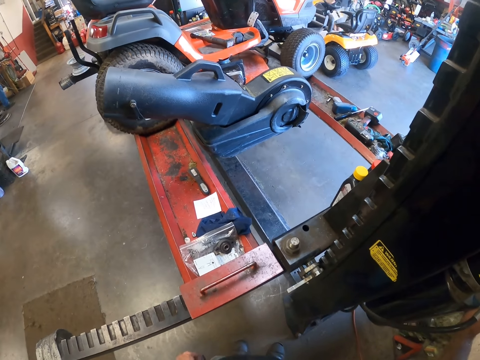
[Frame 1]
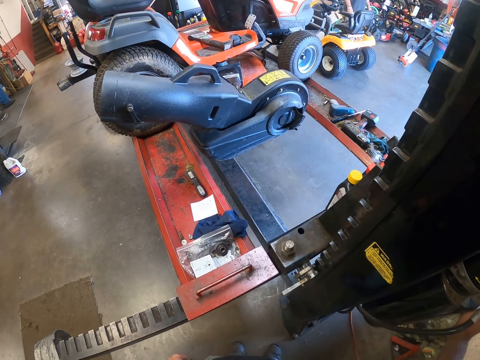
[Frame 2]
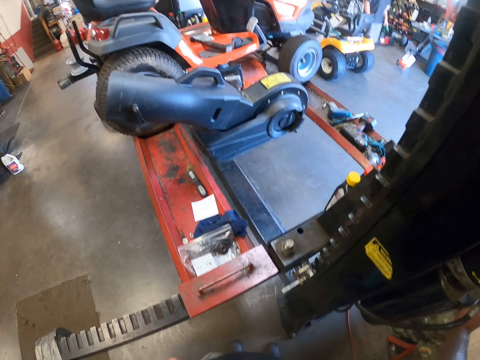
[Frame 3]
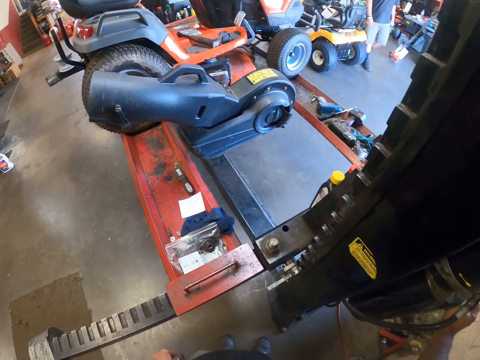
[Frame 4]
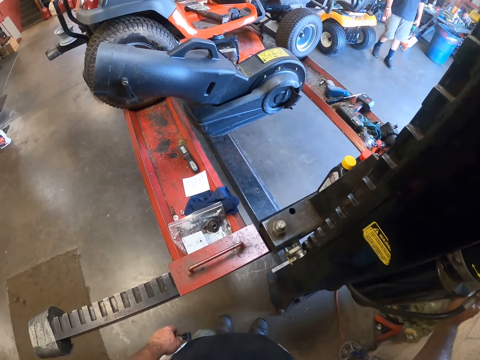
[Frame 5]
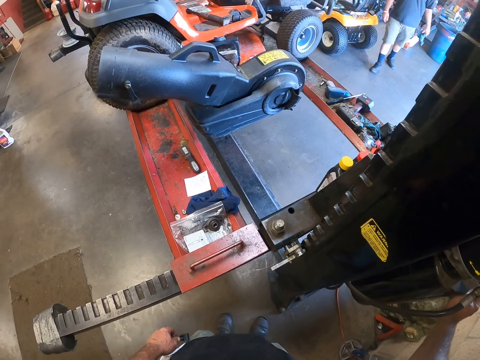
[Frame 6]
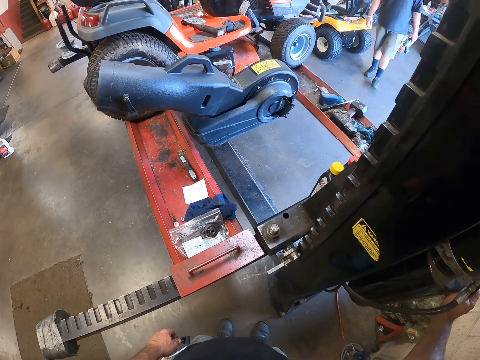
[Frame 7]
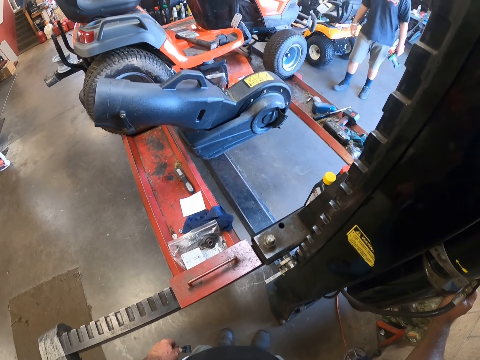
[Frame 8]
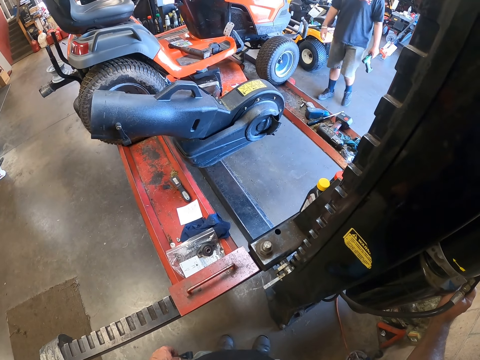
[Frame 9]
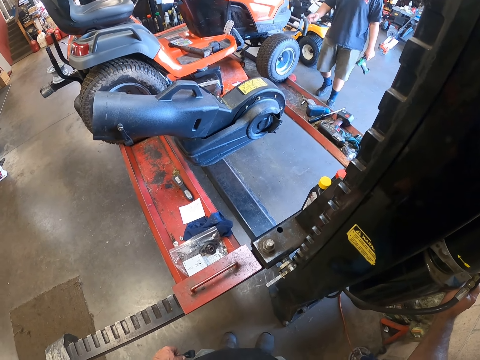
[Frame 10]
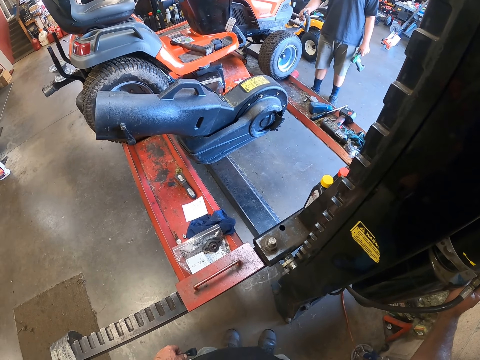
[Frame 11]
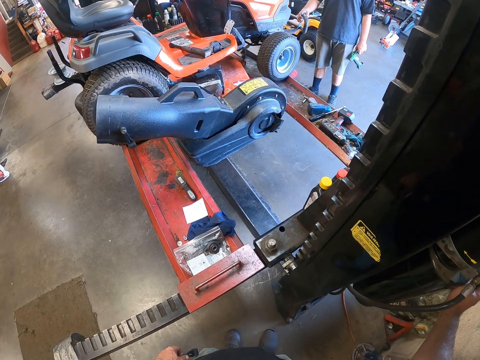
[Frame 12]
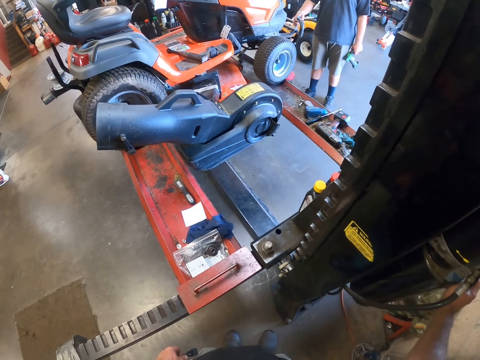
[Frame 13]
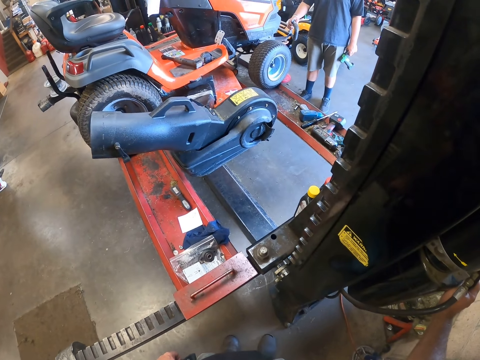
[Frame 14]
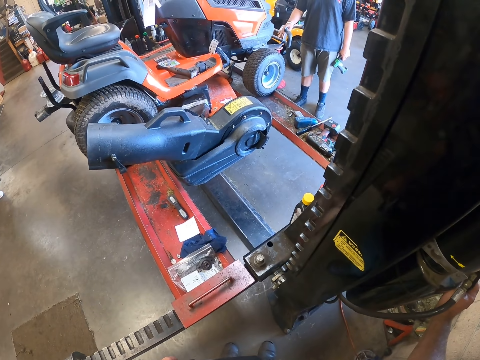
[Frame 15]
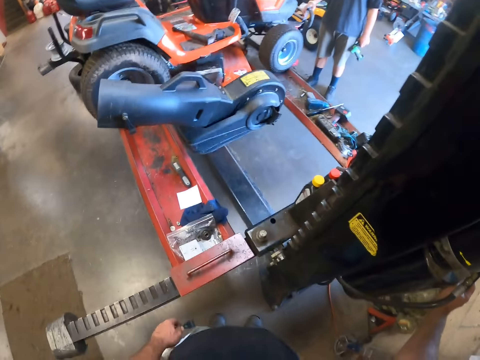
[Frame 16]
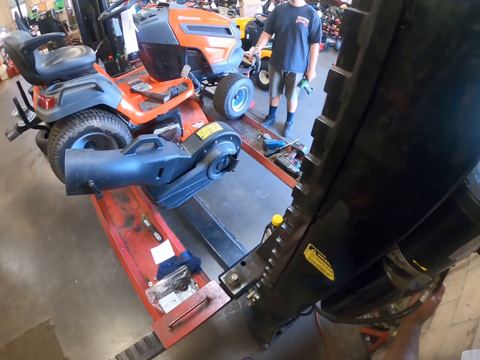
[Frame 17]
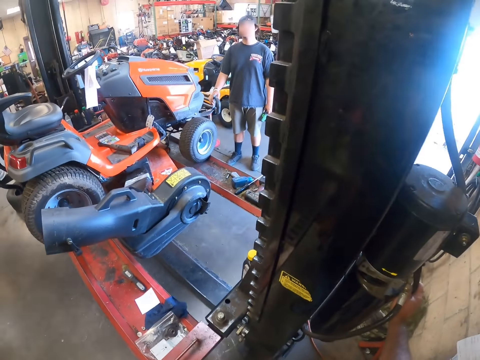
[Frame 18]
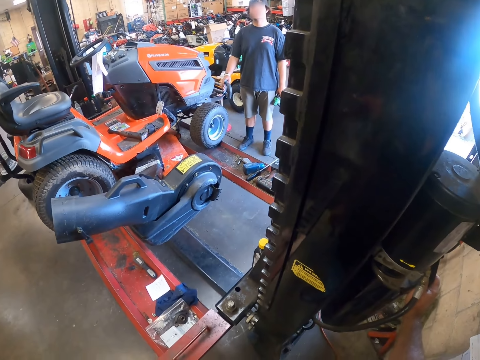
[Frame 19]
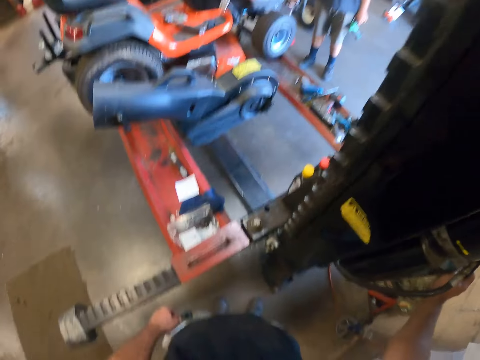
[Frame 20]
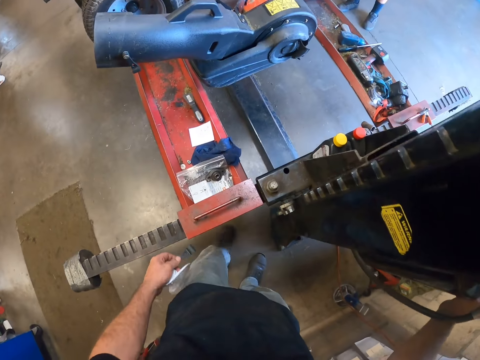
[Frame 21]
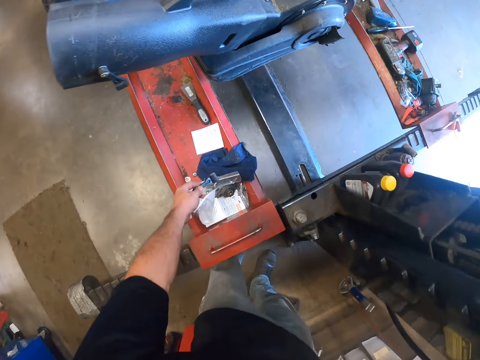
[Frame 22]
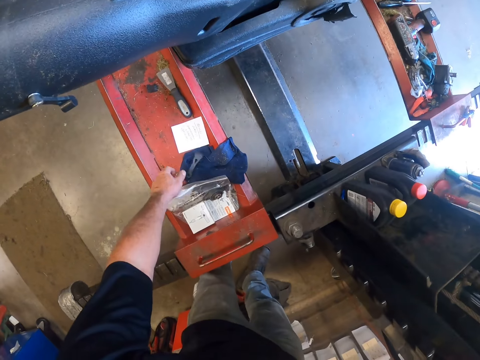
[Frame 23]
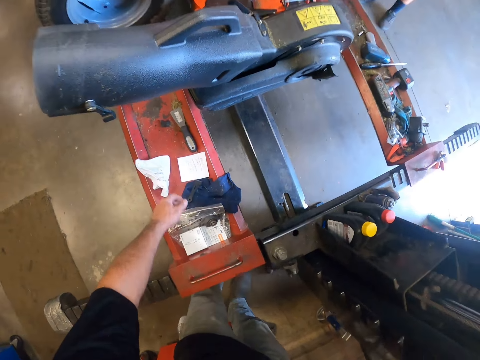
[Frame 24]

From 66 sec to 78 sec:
The apprentice walks towards the car lift with a hand drilling machine in his left hand. The camera wearer holds the first pole of the car lift with his right hand. He turns the camera around. The apprentice places his right hand on the lawn tractor on the car lift and holds the automated assembling machine. The camera wearer turns the camera around. He places the lever and plastic bag in his left hand on the car lift.

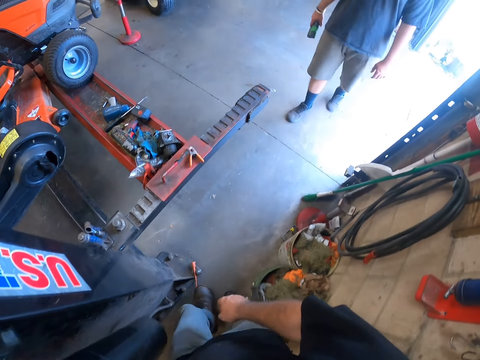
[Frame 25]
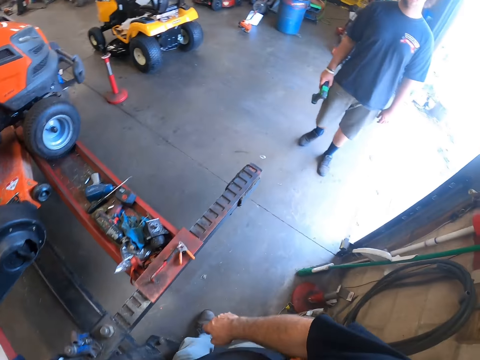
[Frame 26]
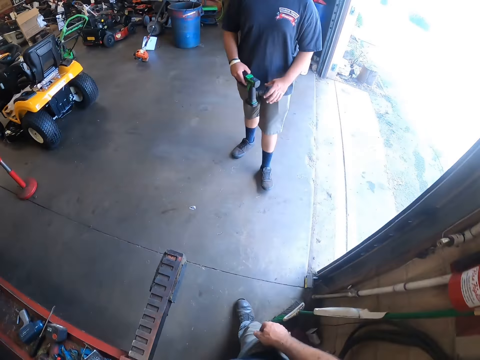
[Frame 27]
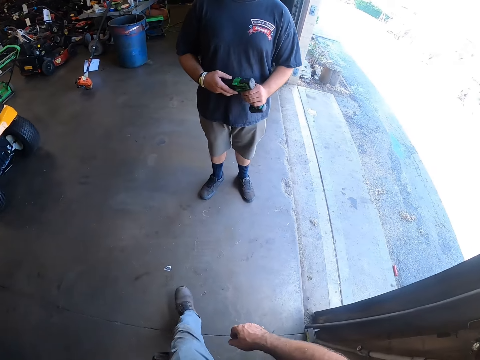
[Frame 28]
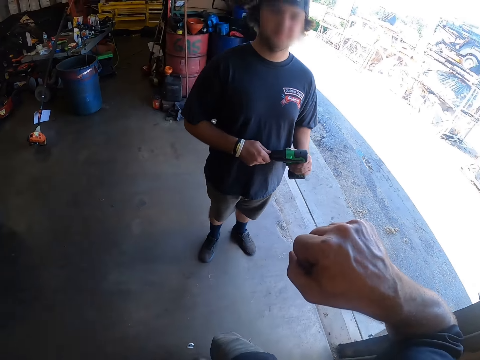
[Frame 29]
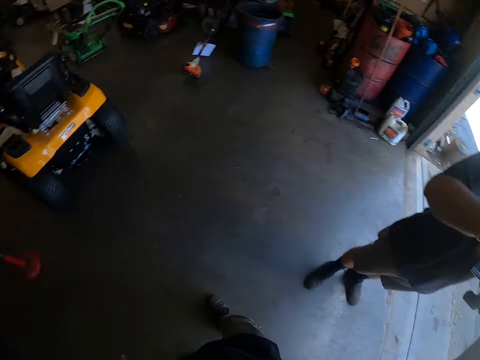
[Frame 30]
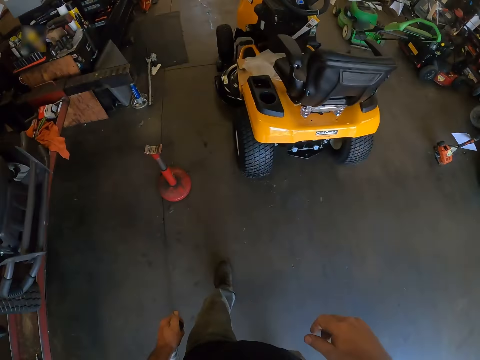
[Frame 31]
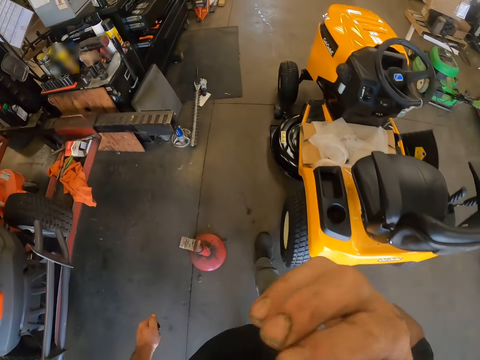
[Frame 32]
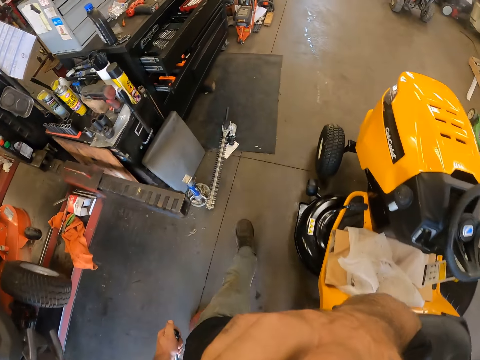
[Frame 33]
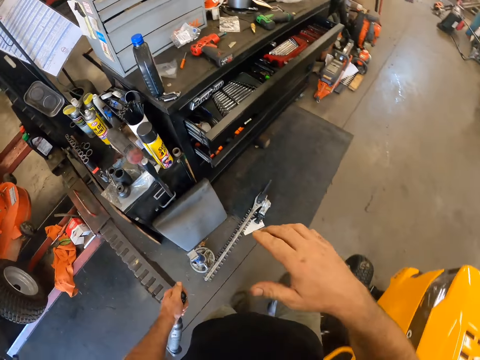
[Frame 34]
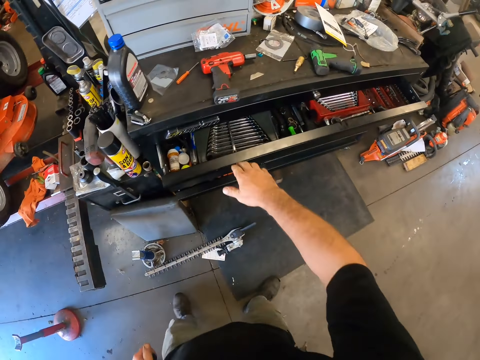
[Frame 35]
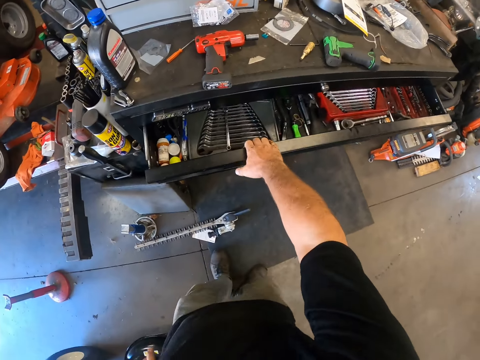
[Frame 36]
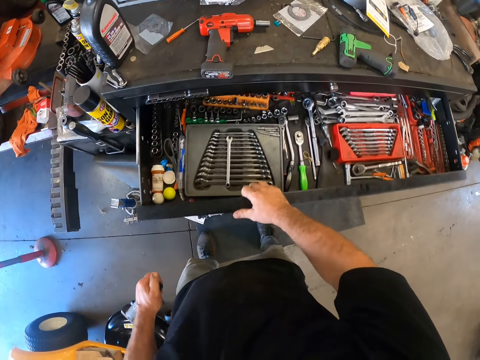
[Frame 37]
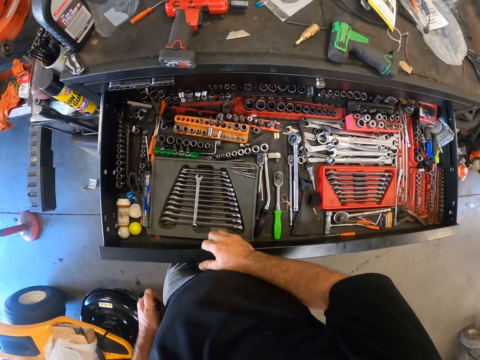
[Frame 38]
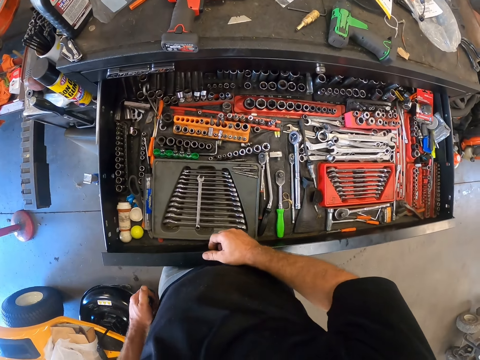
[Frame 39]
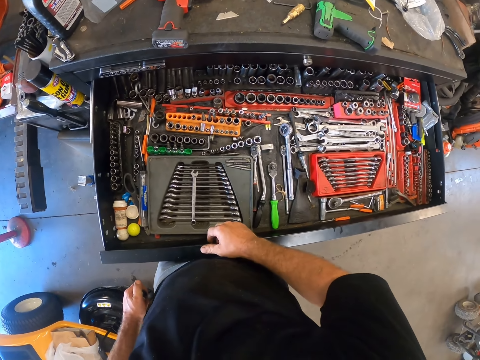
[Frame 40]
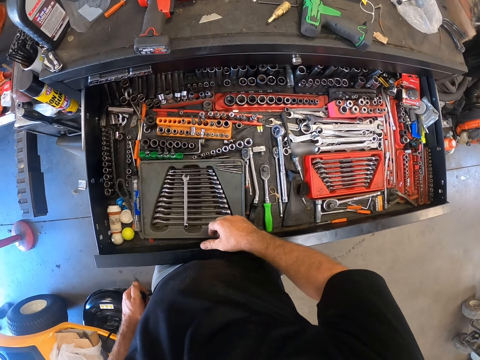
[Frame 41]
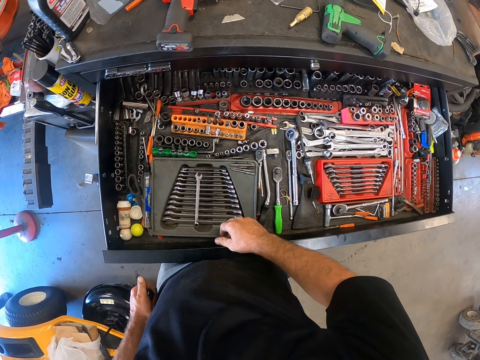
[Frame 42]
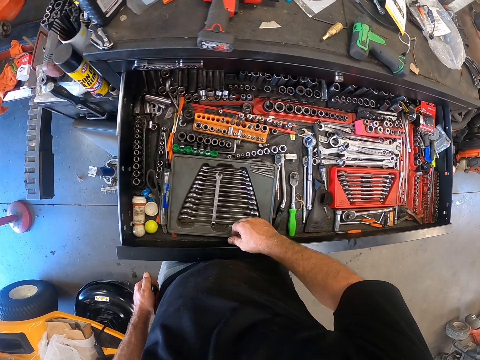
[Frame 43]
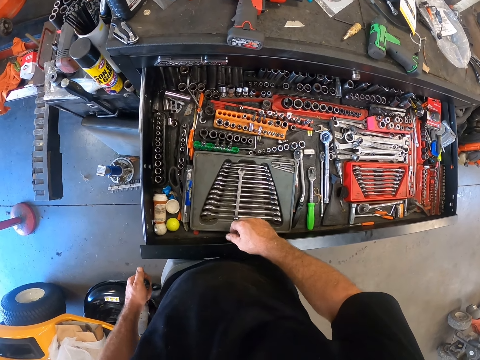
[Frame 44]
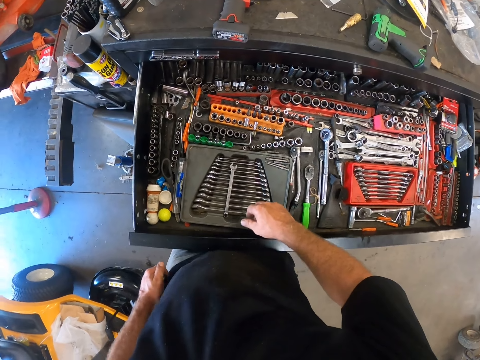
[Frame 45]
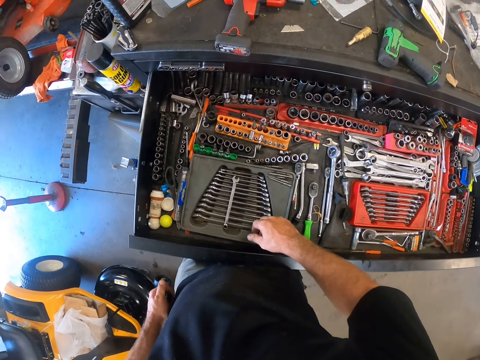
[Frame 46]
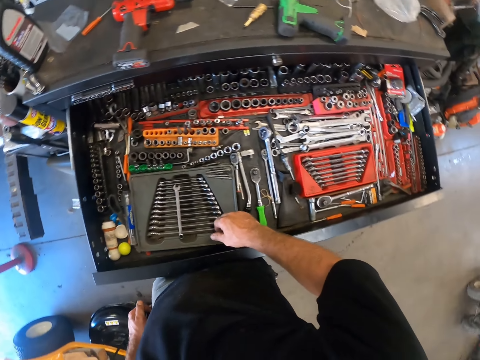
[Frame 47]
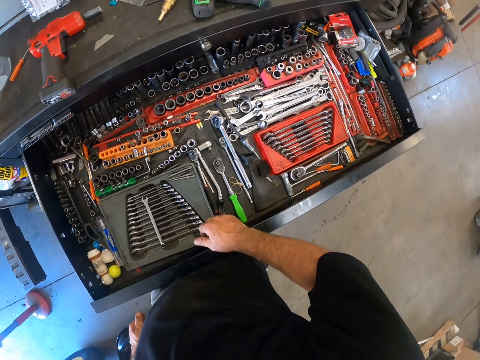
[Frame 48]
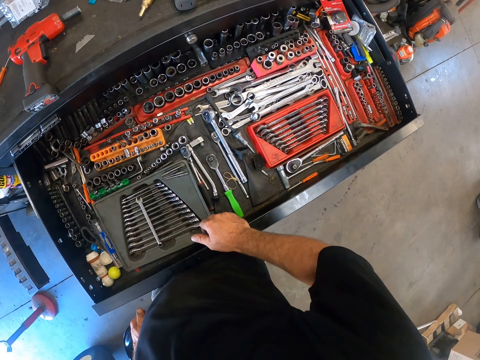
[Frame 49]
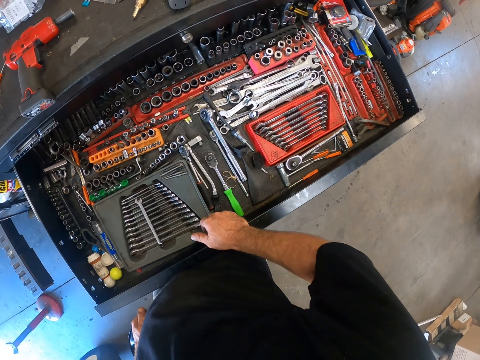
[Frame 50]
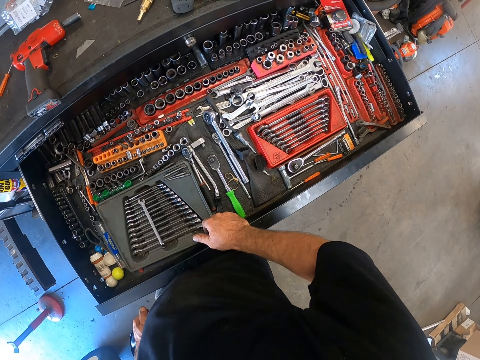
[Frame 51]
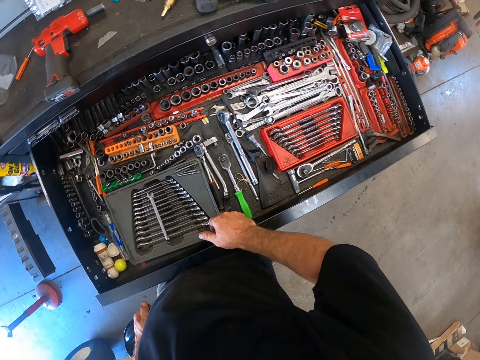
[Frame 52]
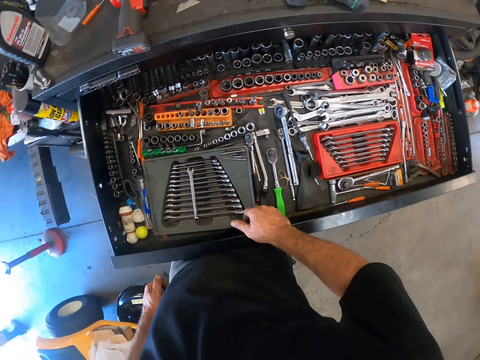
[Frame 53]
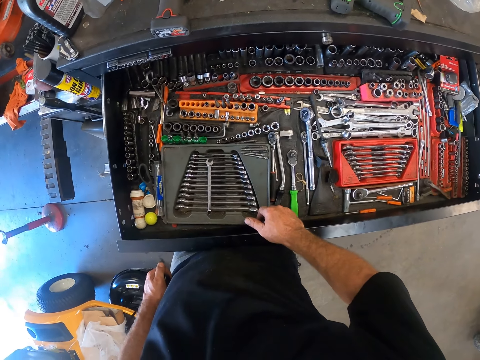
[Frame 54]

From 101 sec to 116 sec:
The camera wearer walks around. The colleague holds the hand drilling machine with both hands and walks around. The camera wearer walks around. He touches his camera with his right hand. He holds the hand drilling machine in his left hand. He opens a drawer of a metal cabinet in the workshop with his right hand. He turns the camera around.
